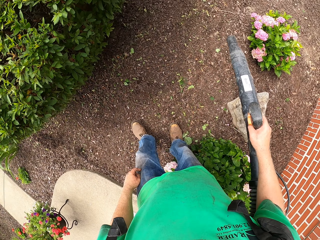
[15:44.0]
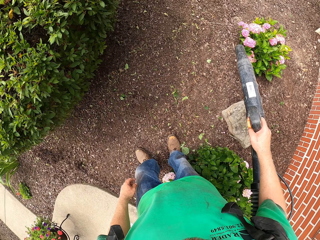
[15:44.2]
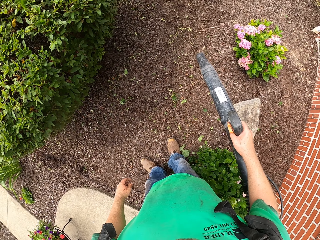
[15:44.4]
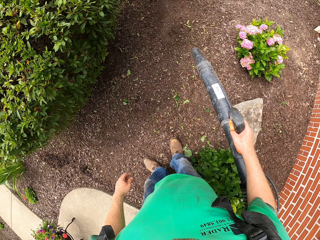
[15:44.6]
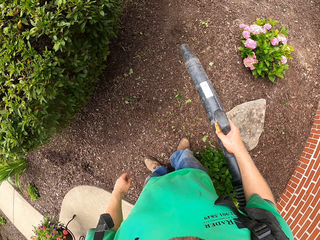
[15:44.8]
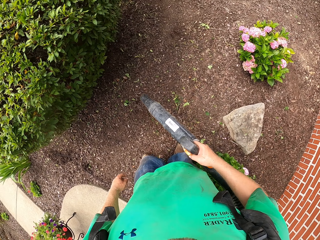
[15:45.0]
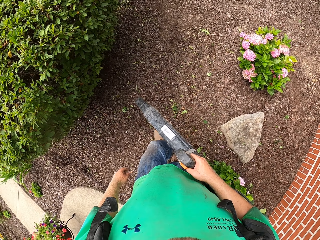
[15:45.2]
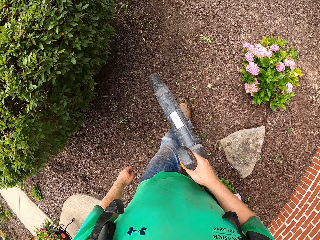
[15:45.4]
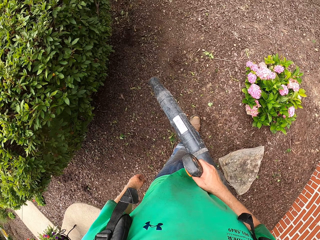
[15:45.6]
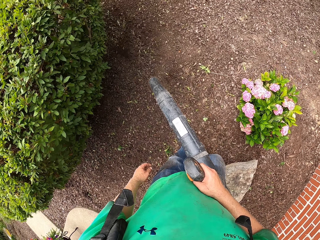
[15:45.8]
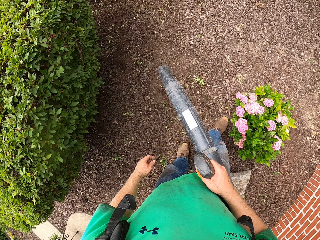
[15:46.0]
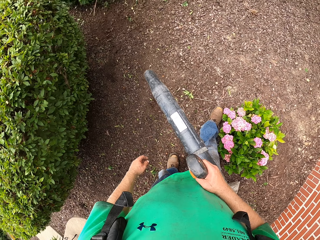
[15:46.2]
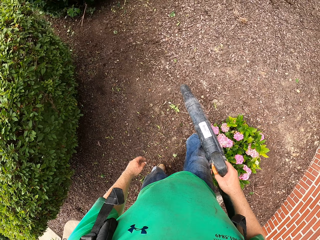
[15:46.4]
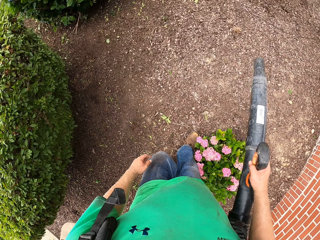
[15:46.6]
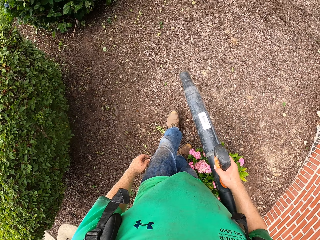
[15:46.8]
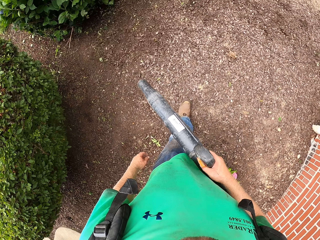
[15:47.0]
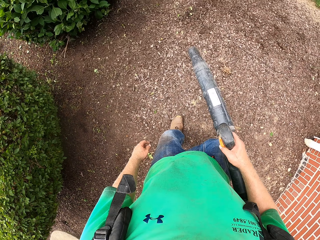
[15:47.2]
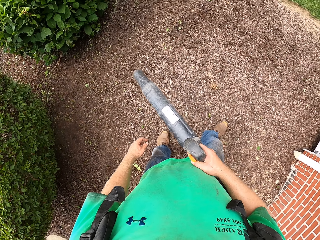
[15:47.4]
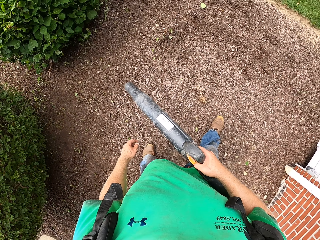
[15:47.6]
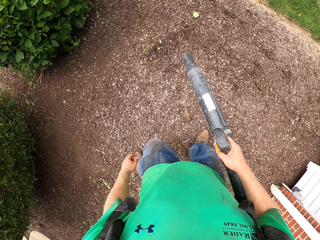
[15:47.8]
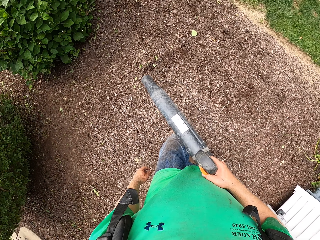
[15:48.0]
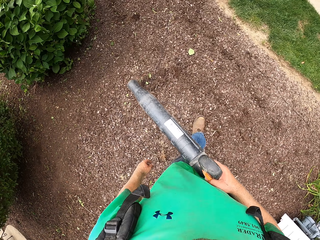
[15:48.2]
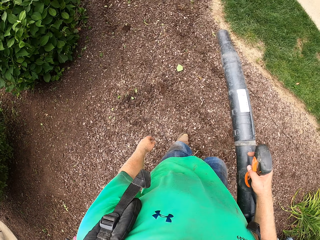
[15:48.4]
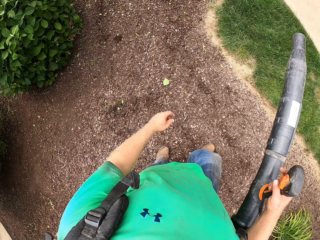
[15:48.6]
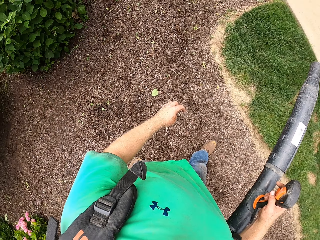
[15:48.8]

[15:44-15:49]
The camera wearer blows some dried plants on the lawn with the leaf blower in his right hand.

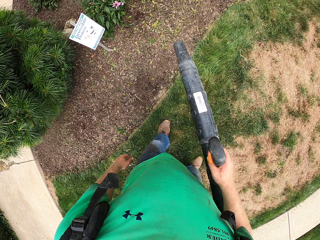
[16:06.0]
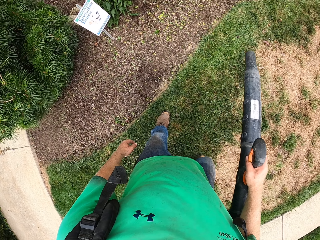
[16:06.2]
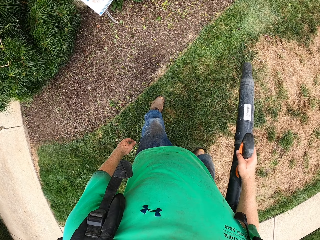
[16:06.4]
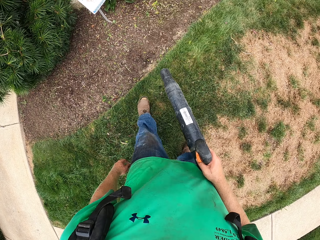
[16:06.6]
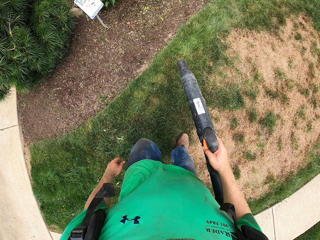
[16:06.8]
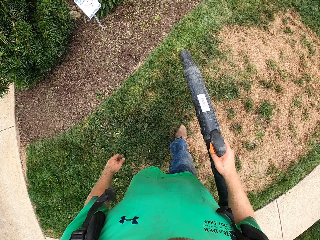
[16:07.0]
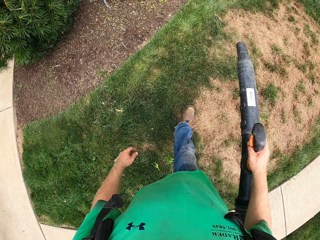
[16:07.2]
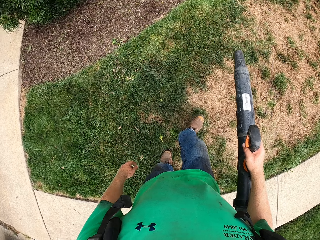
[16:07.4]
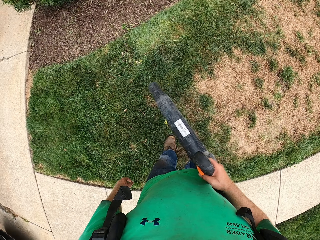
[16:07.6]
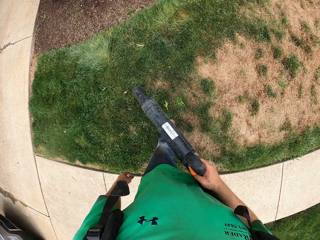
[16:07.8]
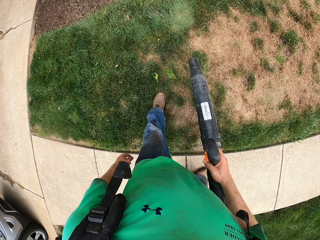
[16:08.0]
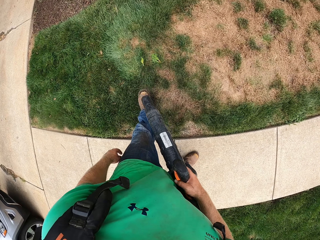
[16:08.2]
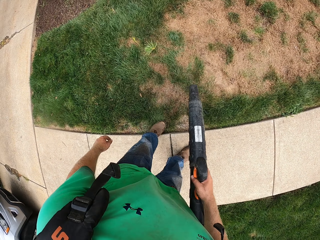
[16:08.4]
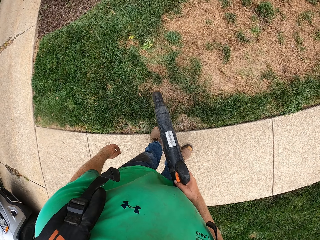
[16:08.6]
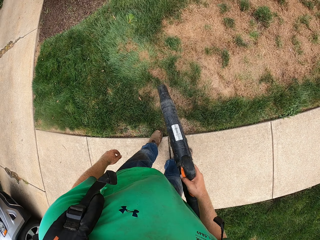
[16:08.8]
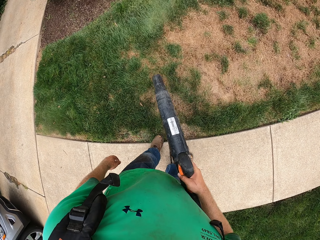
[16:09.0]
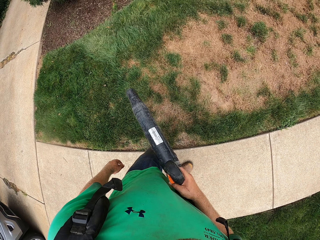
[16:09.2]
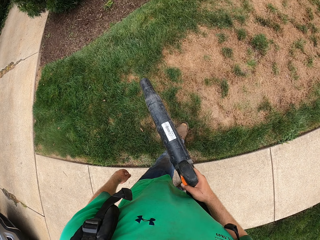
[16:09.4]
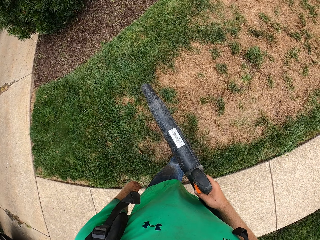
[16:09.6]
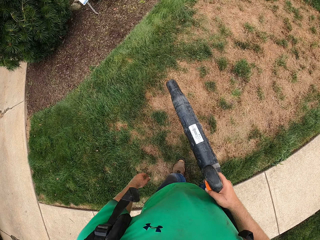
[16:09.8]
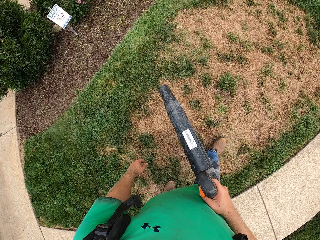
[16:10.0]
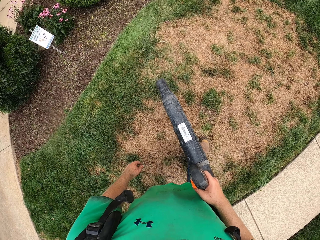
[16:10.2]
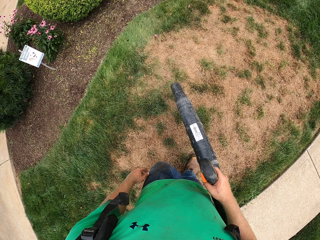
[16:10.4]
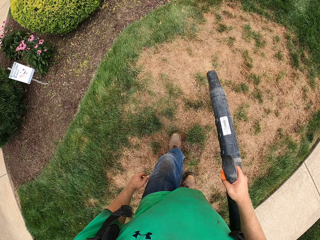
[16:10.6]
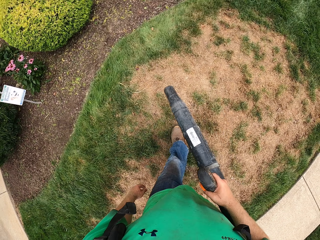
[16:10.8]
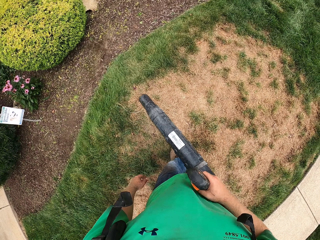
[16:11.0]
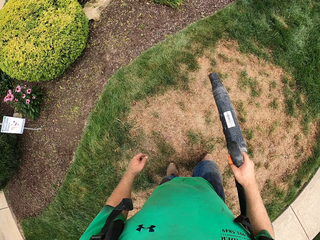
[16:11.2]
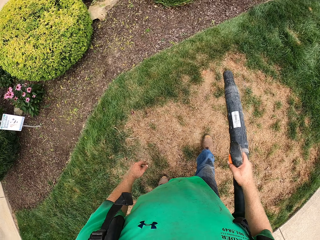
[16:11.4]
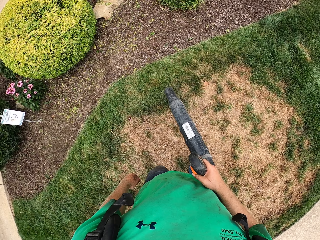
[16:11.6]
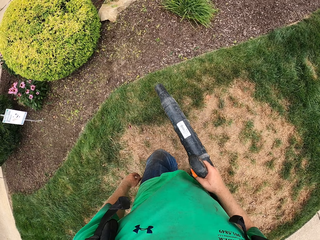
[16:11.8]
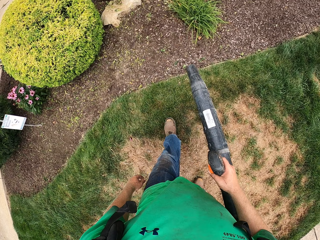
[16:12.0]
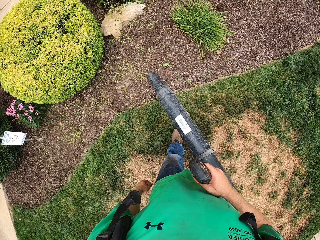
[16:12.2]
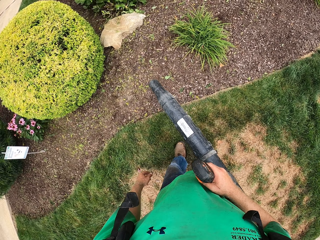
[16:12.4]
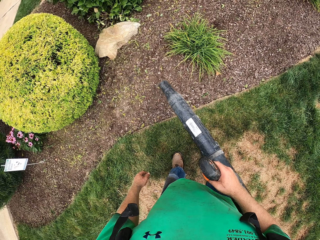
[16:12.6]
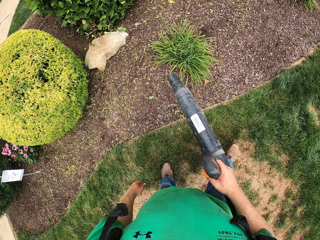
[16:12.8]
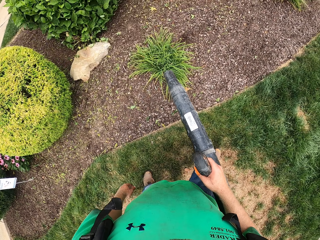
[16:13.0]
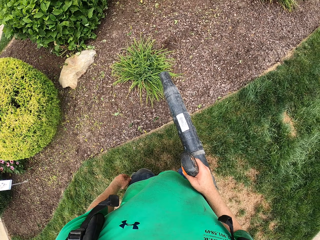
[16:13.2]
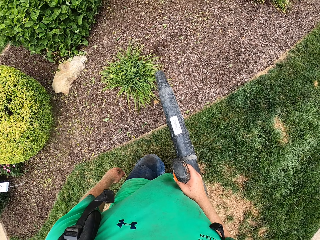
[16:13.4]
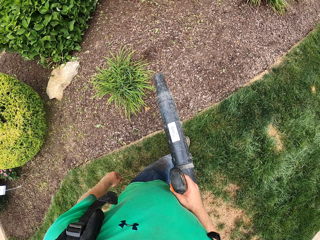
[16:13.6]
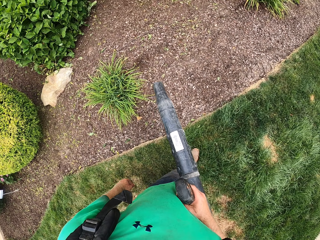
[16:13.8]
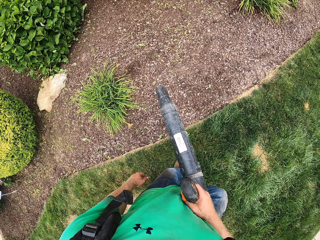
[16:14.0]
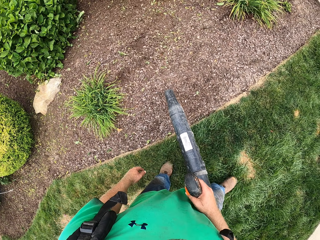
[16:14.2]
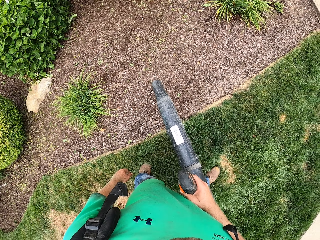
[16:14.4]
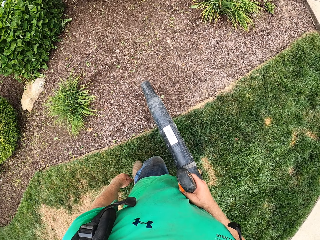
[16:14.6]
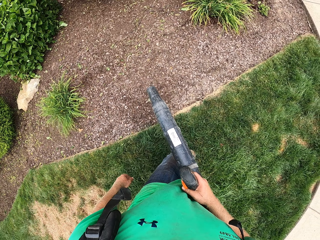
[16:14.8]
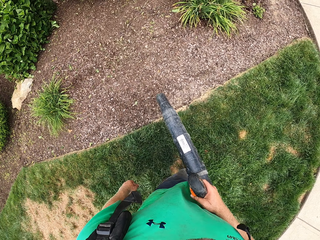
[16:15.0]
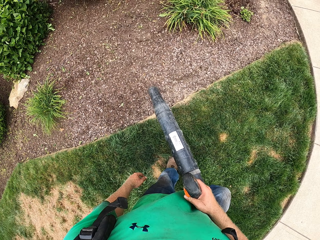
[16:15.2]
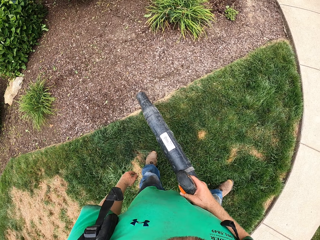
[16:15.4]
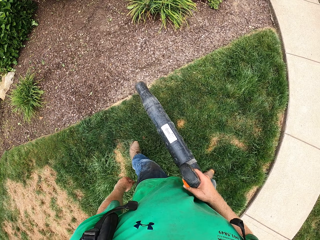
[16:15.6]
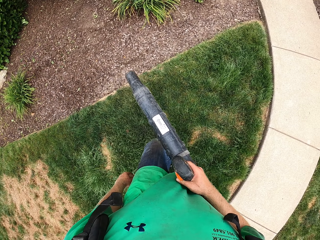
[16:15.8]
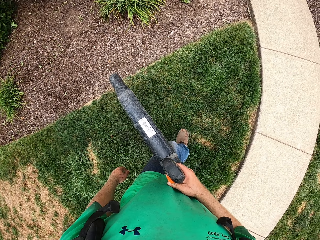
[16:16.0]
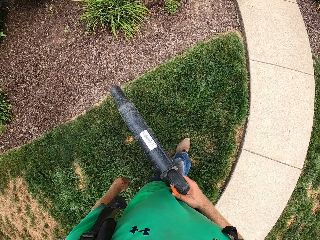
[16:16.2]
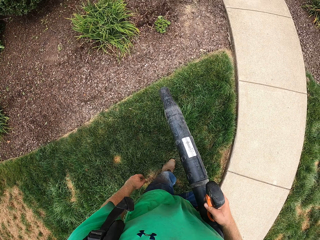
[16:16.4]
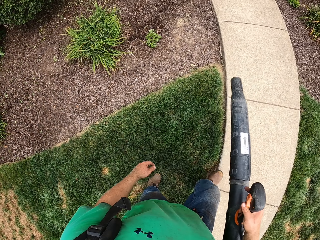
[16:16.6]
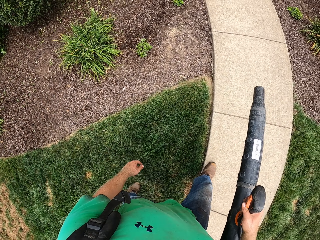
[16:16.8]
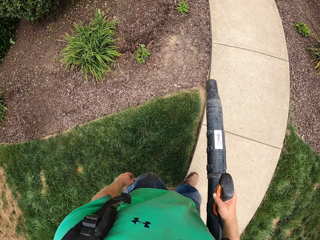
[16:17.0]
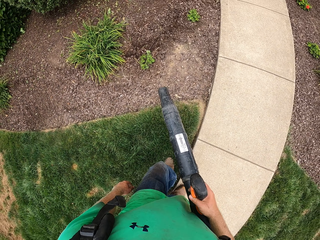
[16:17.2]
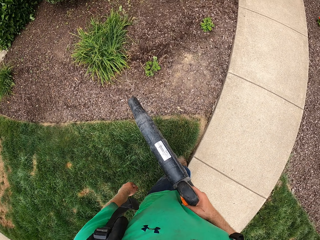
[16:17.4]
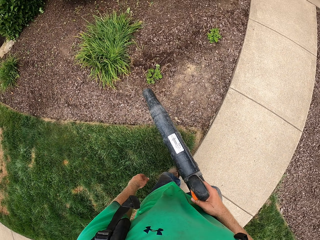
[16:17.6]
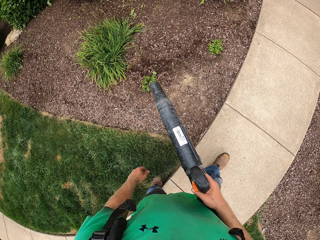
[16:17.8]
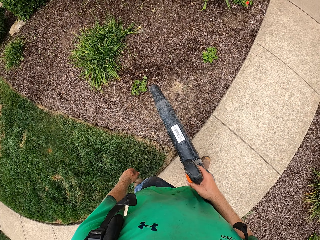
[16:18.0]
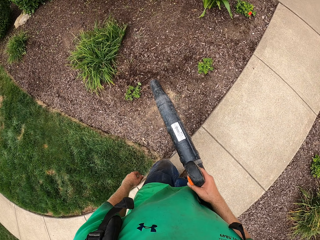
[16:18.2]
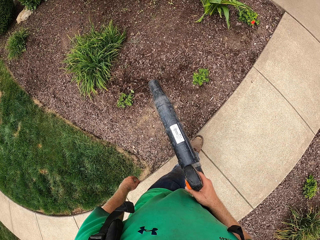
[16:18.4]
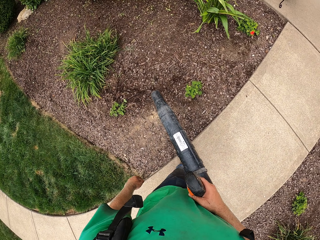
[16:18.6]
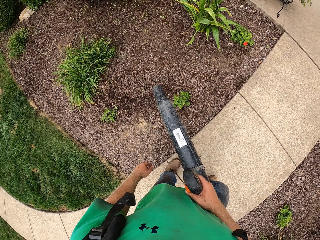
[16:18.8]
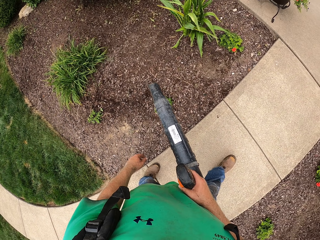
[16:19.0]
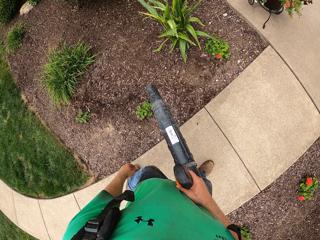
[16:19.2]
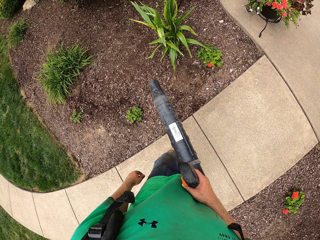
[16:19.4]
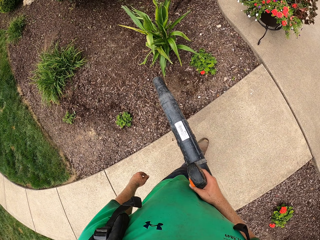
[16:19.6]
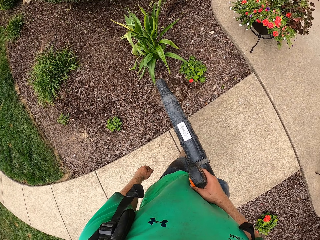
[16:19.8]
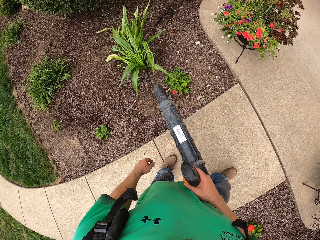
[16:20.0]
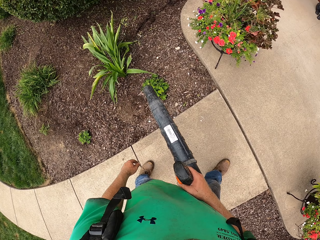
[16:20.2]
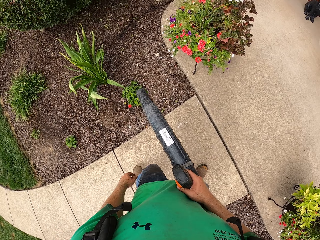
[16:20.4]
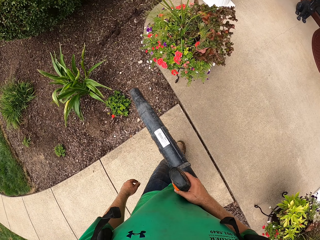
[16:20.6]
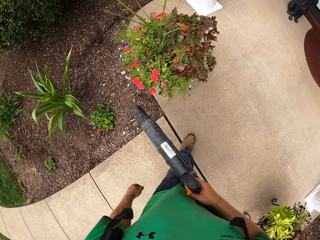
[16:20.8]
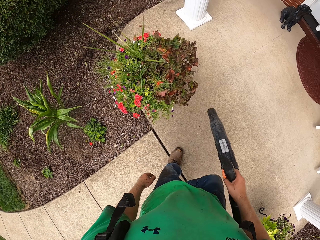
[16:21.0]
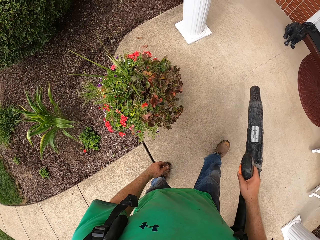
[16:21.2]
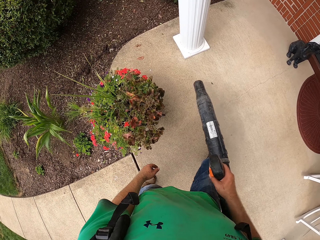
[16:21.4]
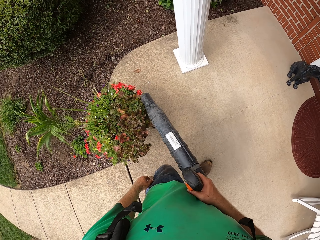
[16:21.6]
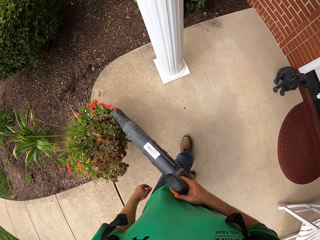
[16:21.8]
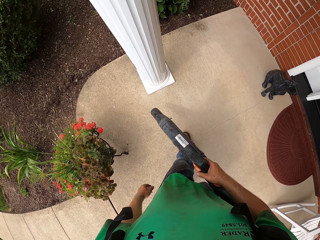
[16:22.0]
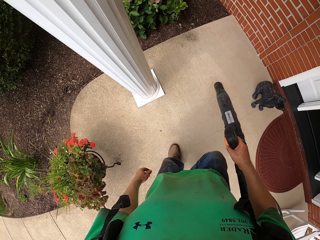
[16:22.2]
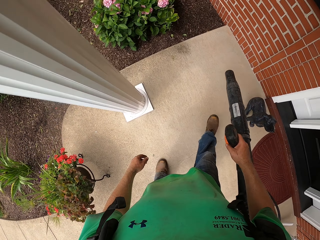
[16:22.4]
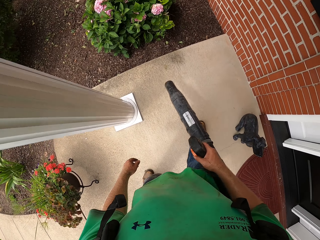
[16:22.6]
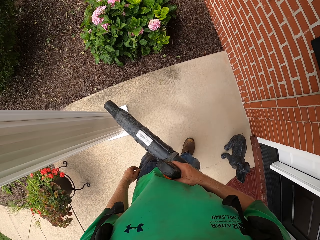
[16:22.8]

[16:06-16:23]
The camera wearer sprays the grass while walking. They spray the sand while walking with the spray gun. They spray the flower.
